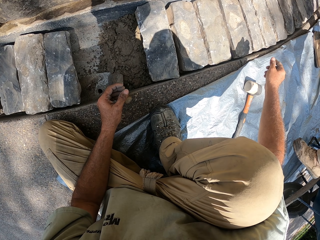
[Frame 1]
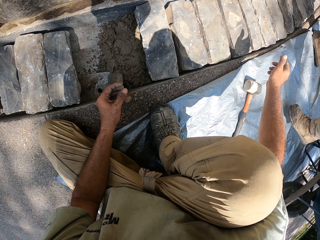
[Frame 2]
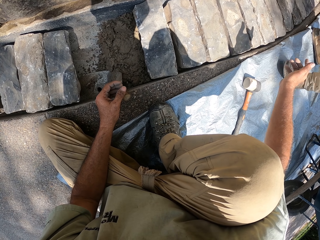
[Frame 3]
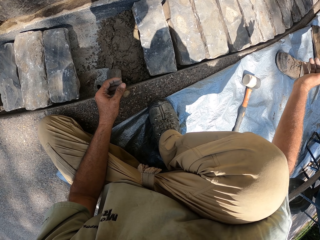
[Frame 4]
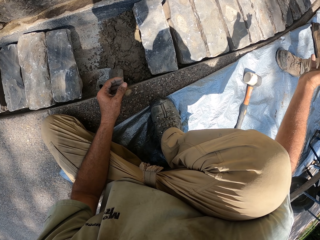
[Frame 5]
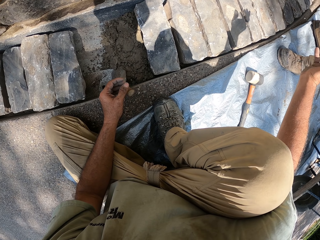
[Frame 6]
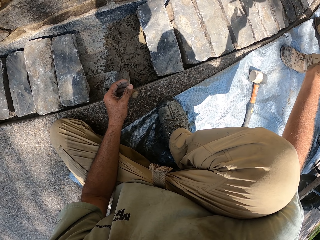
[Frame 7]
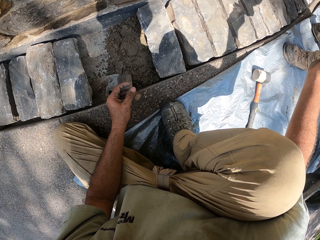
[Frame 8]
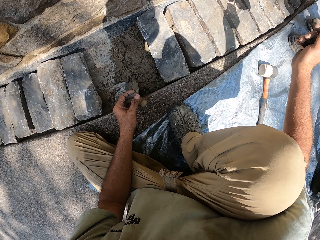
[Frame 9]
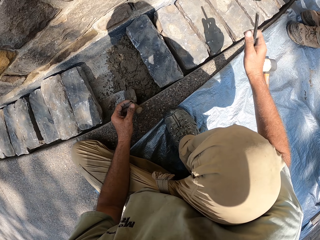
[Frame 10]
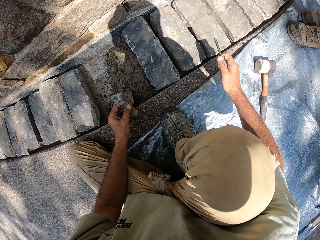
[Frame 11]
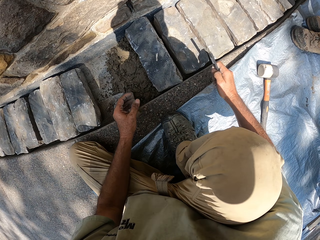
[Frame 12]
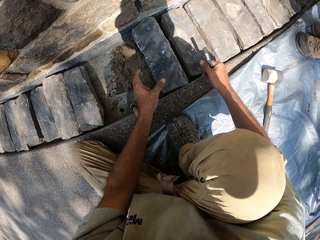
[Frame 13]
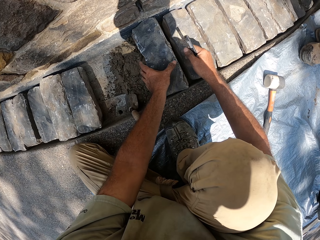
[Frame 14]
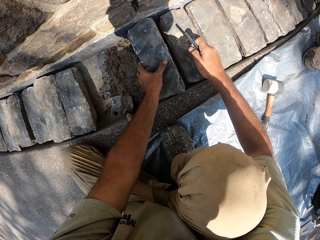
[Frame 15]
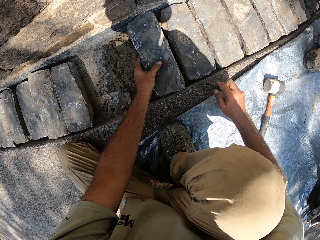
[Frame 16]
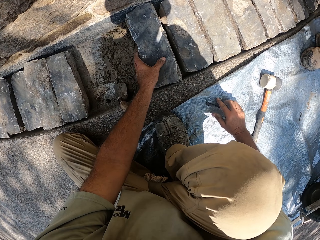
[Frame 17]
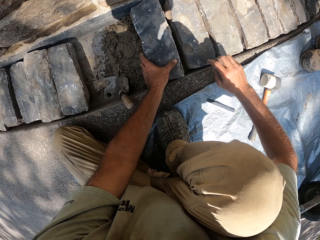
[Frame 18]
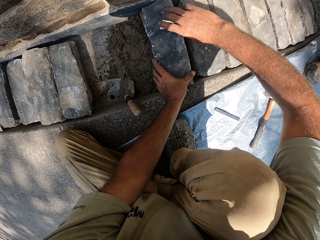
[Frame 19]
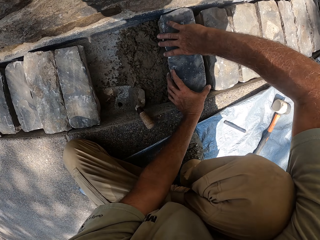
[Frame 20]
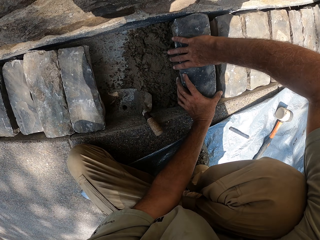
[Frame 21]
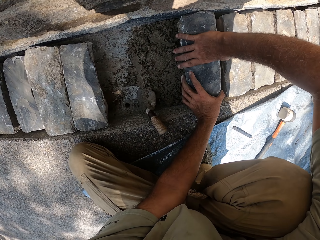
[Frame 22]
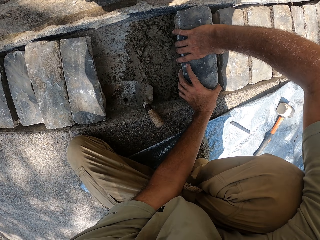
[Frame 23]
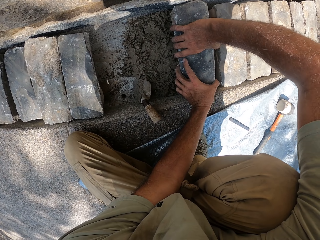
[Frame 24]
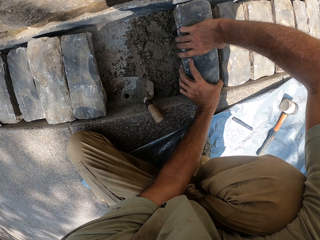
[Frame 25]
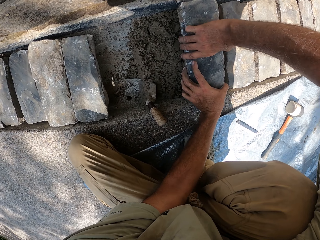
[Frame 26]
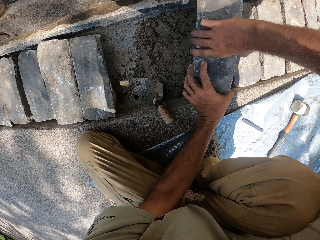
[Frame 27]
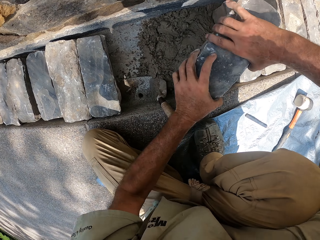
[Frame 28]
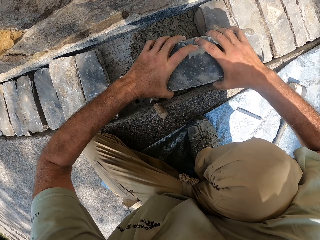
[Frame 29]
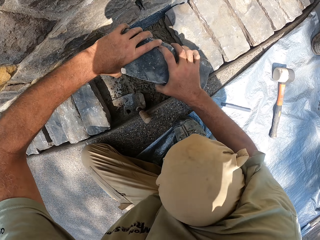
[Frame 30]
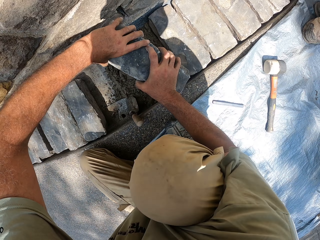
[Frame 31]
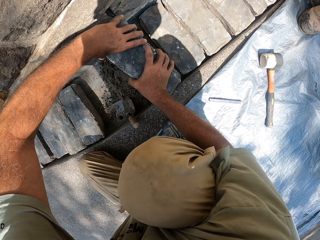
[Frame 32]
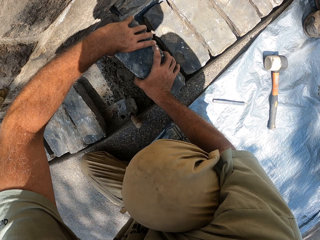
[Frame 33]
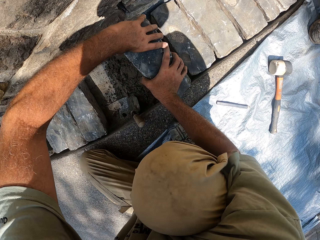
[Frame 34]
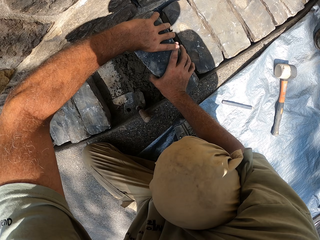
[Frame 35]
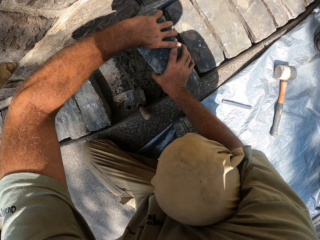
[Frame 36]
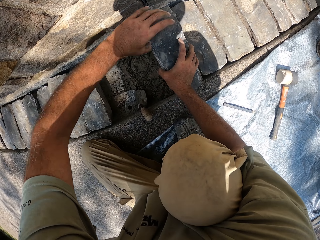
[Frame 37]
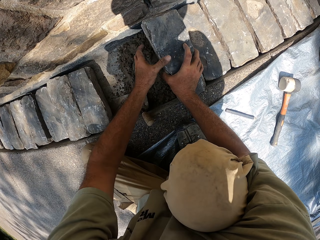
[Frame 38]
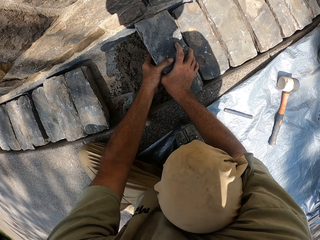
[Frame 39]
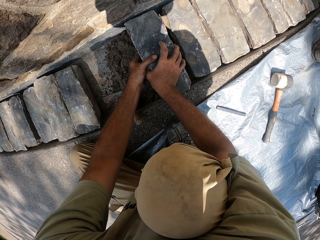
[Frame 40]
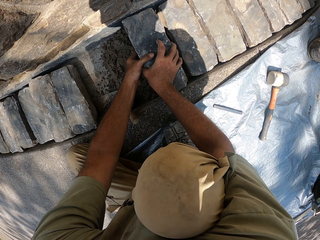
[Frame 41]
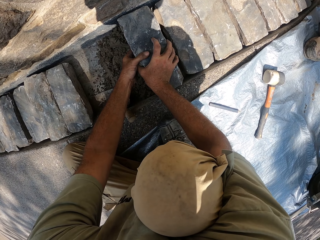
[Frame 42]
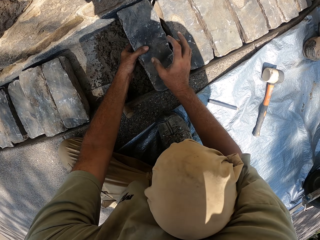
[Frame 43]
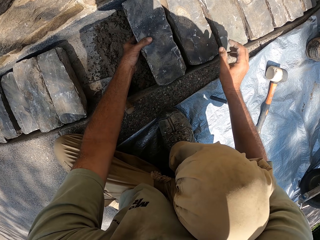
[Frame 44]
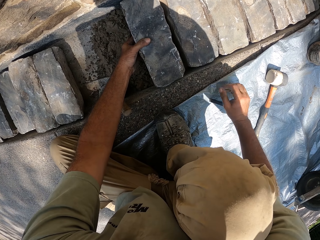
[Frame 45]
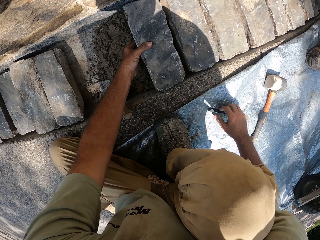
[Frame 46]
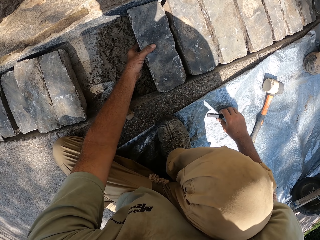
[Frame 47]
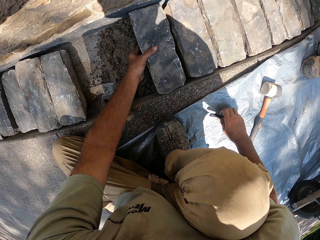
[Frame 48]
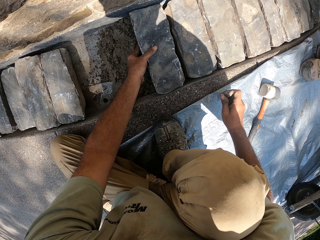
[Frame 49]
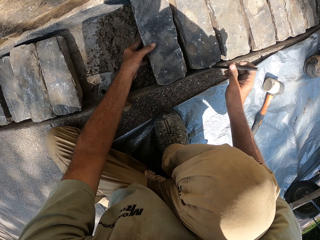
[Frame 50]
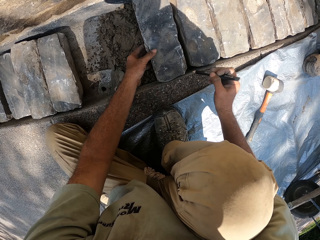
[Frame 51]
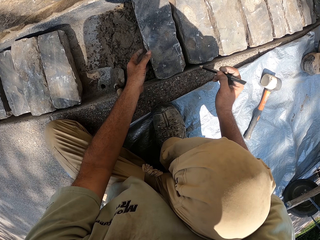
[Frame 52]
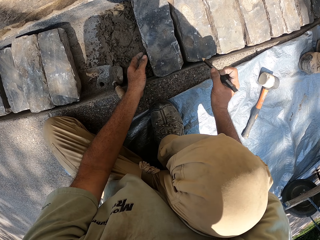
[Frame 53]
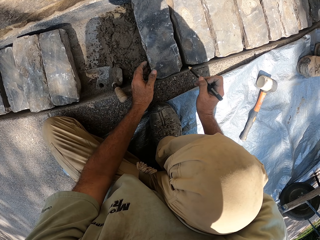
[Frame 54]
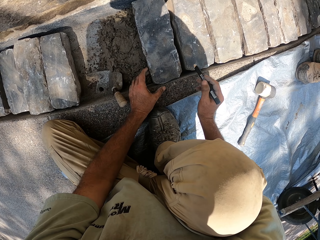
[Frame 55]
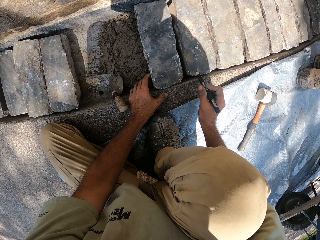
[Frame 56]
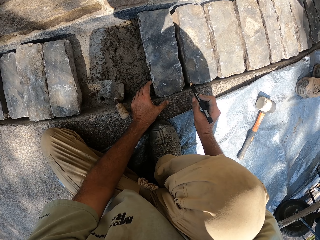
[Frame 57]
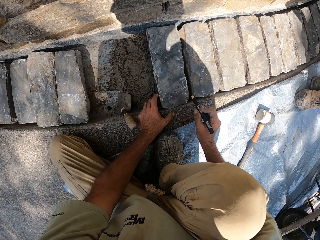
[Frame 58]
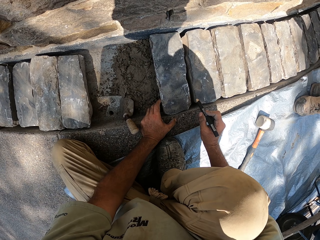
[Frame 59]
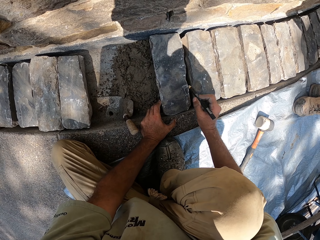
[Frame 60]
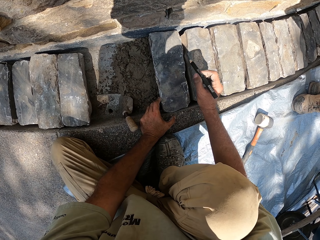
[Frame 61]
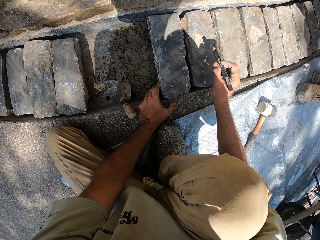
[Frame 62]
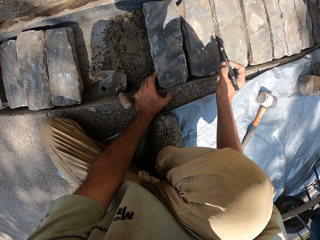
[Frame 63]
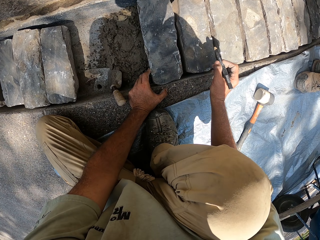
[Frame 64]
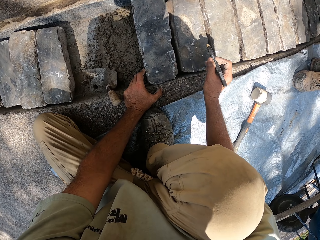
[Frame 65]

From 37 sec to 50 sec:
A man gives the pen to the camera wearer. The camera wearer drops the pen. They hold the stone bricks and put metal down. They put the stone on the sand. They pick the pen or pencil.

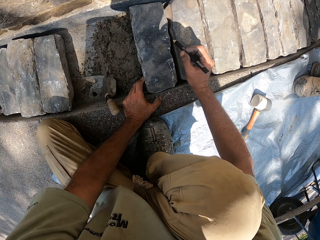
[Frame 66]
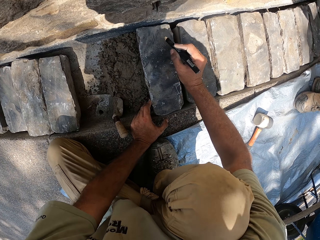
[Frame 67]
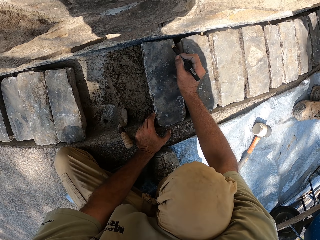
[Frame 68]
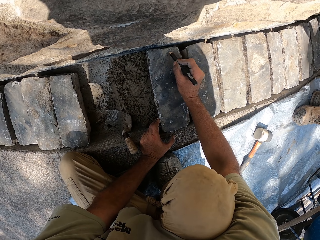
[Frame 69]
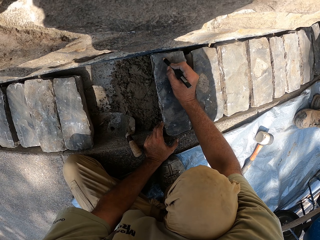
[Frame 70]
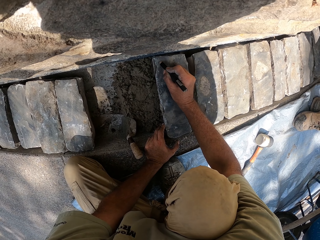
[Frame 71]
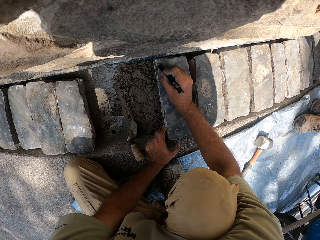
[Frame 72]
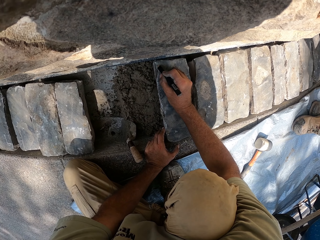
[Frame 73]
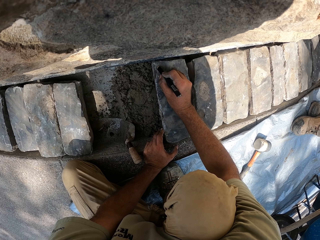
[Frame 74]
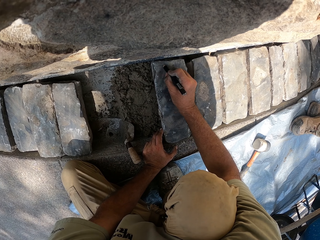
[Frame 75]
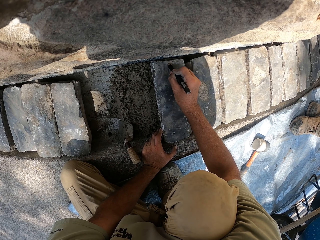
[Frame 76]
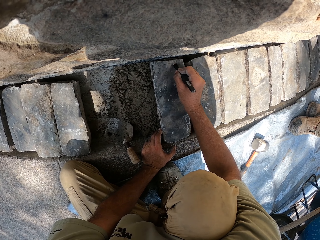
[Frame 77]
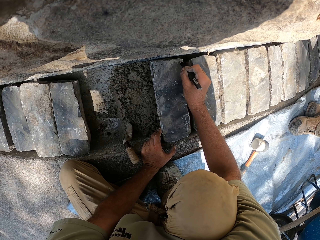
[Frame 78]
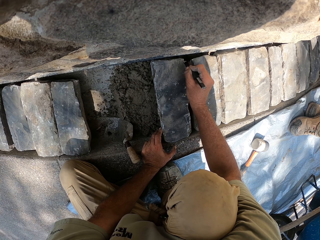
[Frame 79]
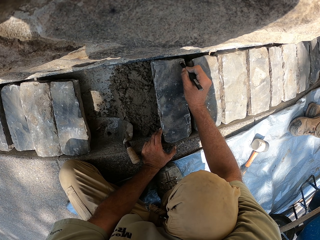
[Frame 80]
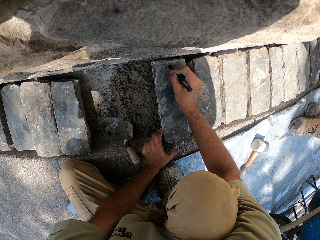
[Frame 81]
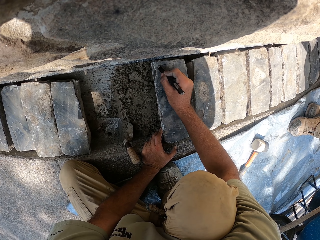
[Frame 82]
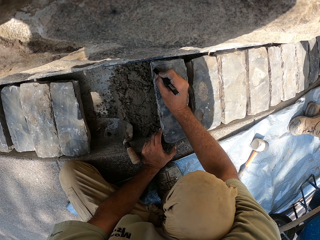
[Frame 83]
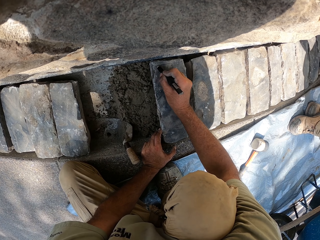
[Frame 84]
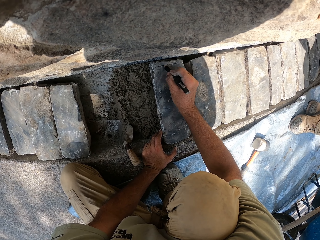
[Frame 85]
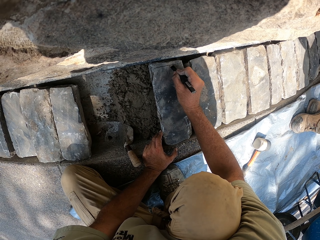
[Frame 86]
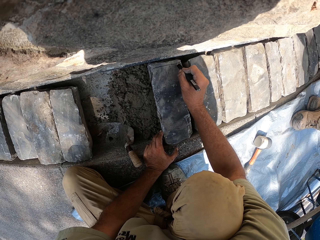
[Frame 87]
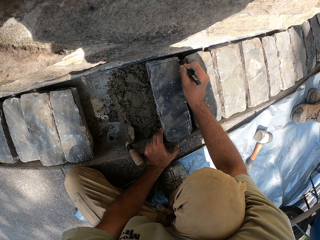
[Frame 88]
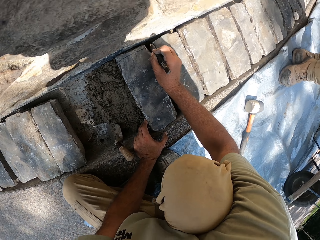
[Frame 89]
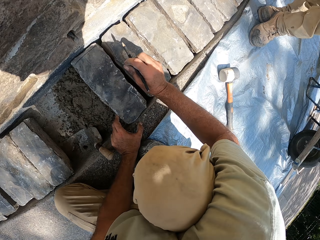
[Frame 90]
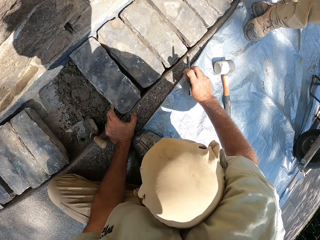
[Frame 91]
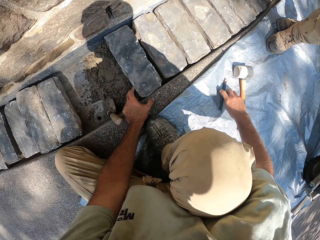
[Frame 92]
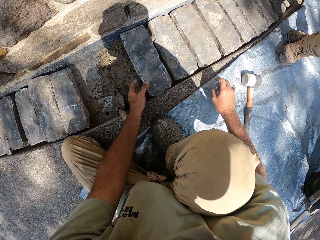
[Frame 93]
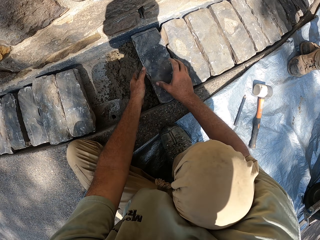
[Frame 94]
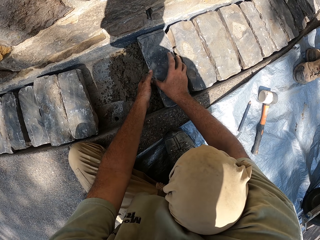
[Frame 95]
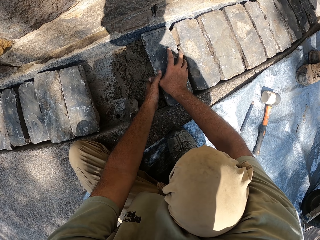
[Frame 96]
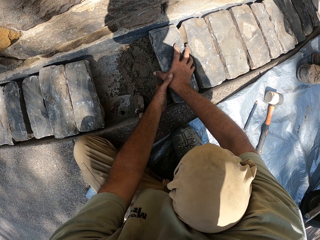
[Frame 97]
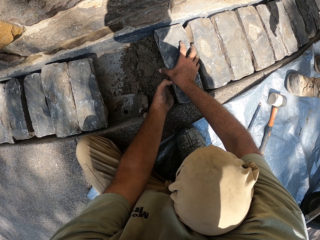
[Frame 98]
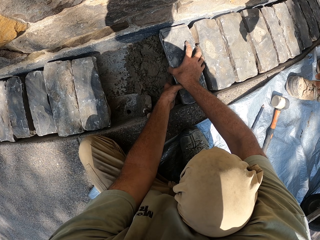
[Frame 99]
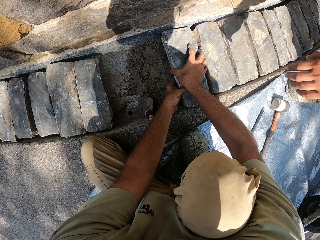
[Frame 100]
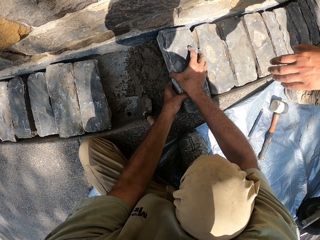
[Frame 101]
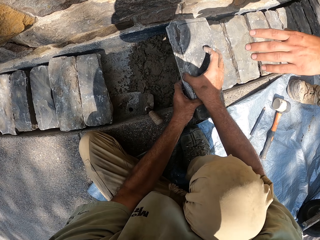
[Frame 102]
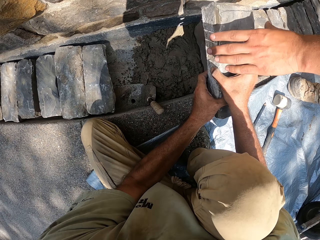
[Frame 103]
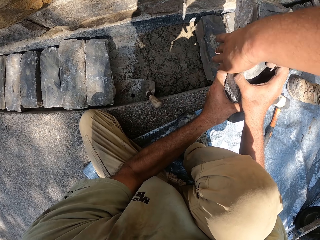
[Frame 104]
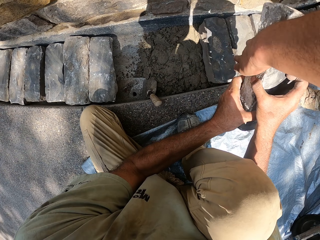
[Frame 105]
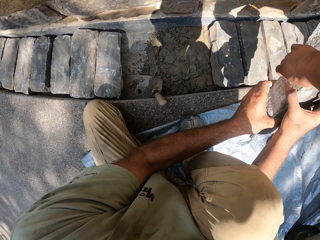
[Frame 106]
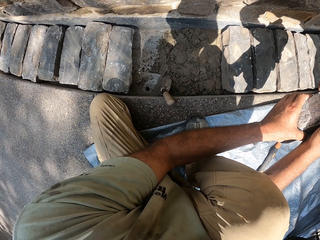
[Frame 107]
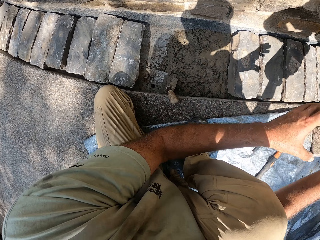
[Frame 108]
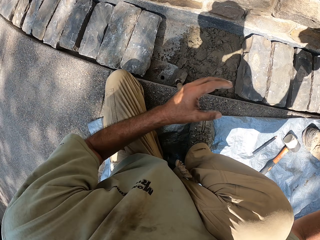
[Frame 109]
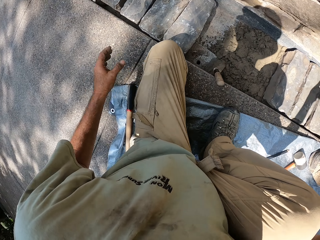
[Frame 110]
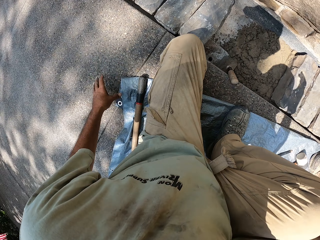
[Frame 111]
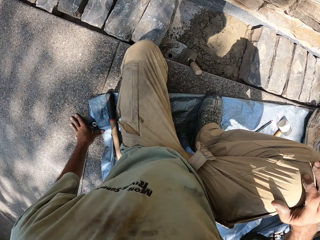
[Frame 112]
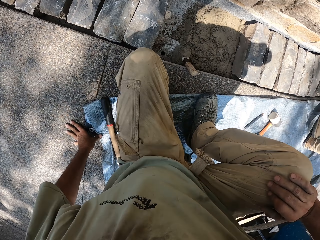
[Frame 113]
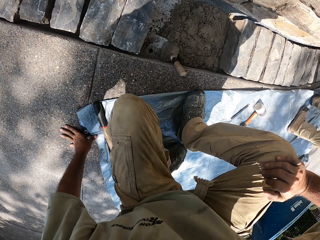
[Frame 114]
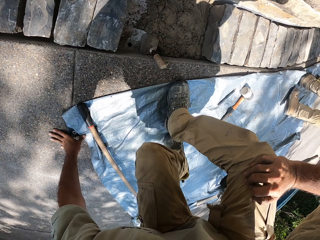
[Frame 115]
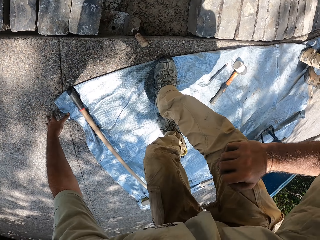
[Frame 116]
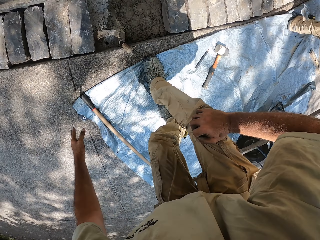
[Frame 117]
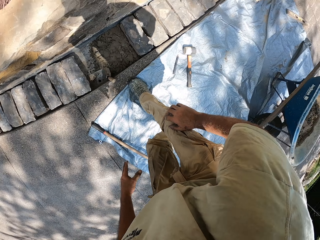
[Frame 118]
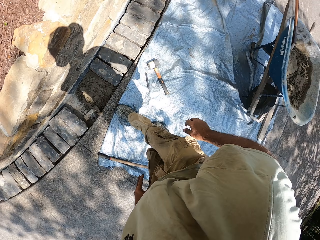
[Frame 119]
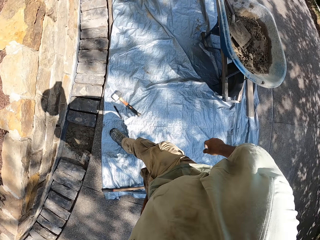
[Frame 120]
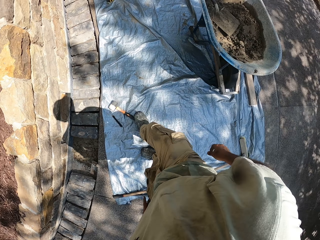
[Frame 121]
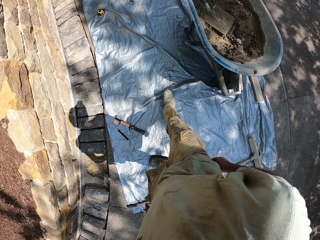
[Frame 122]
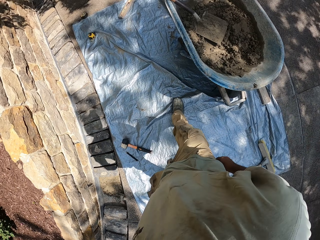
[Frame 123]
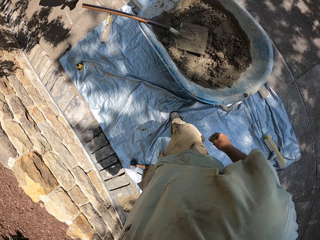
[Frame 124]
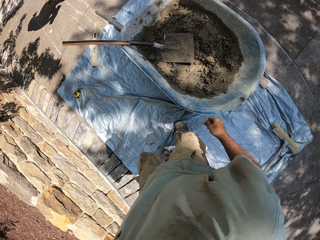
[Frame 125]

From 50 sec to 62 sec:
The camera wearer writes on the stone bricks. They drop the pen. They put the stone away and give a man the brick stone. They walk towards the wheelbarrow and stand up.
